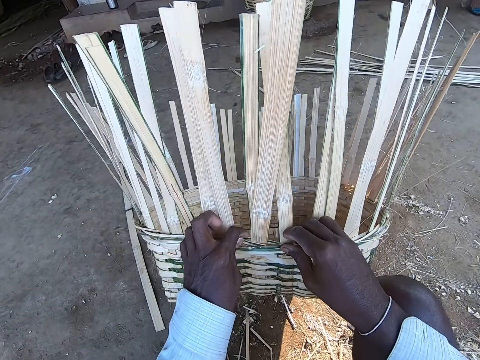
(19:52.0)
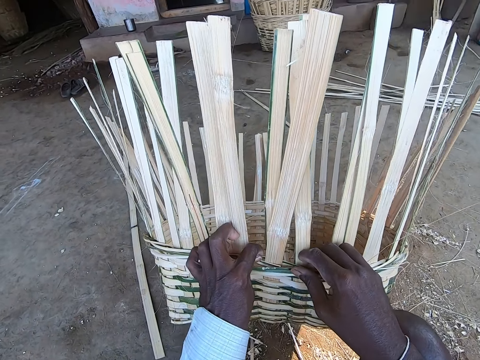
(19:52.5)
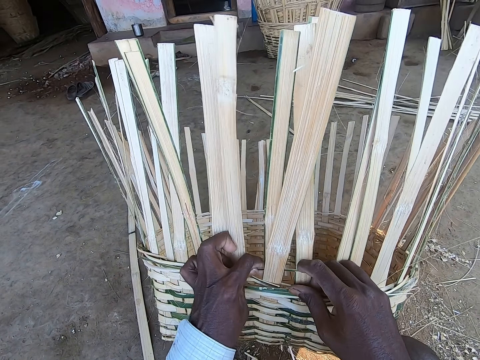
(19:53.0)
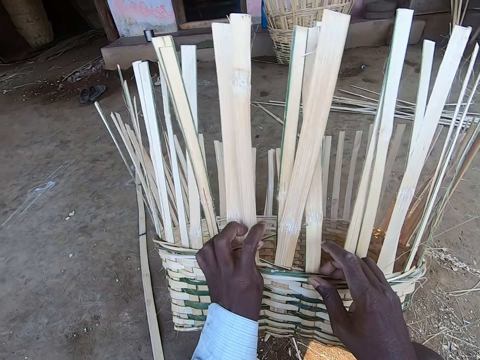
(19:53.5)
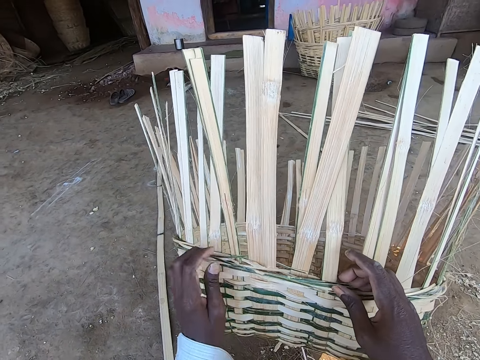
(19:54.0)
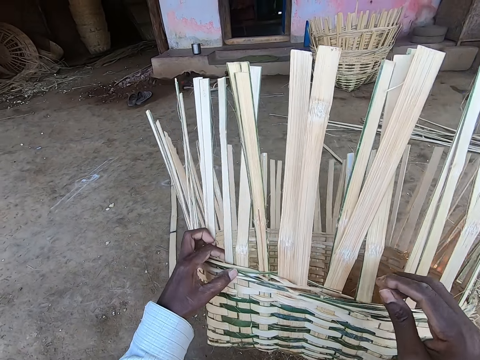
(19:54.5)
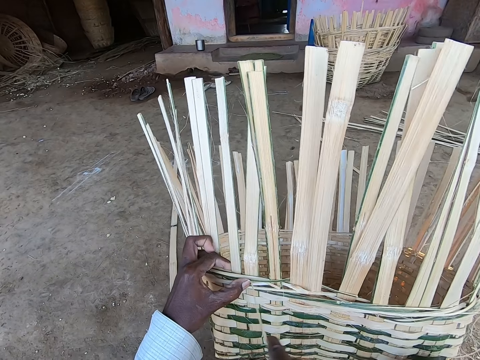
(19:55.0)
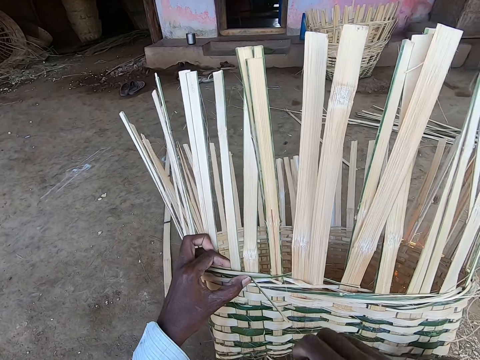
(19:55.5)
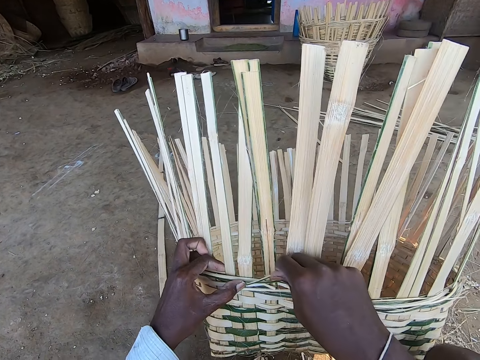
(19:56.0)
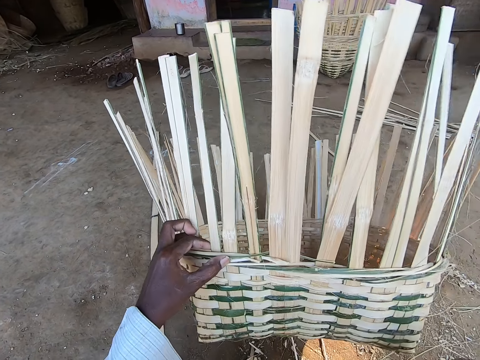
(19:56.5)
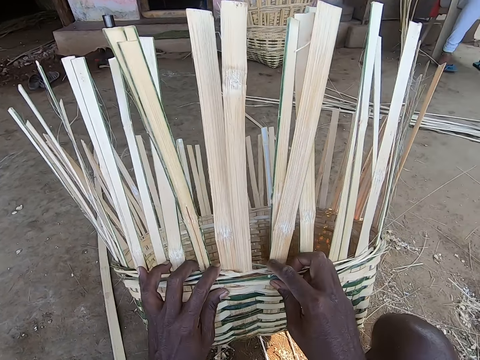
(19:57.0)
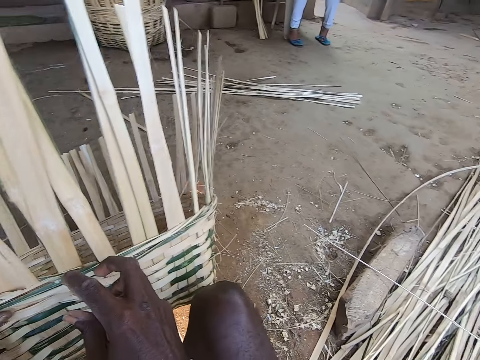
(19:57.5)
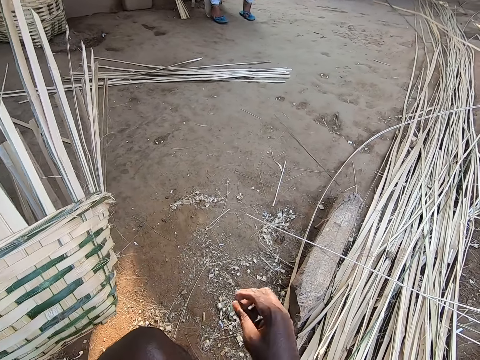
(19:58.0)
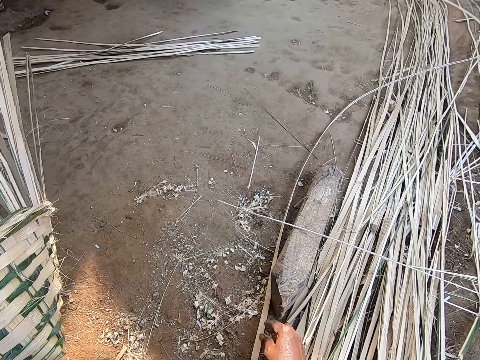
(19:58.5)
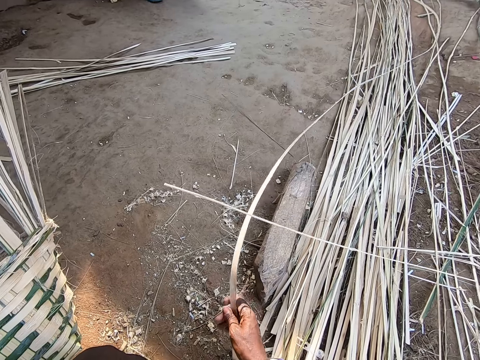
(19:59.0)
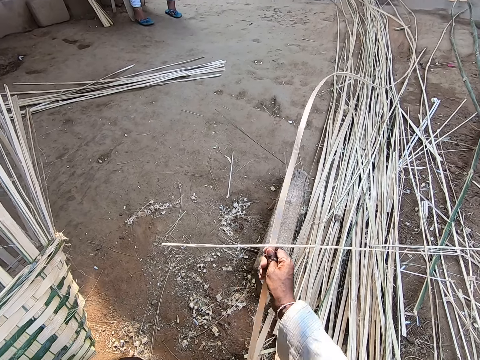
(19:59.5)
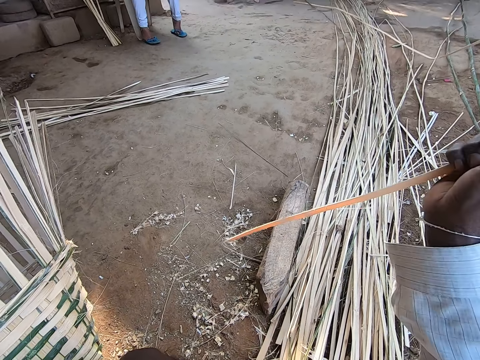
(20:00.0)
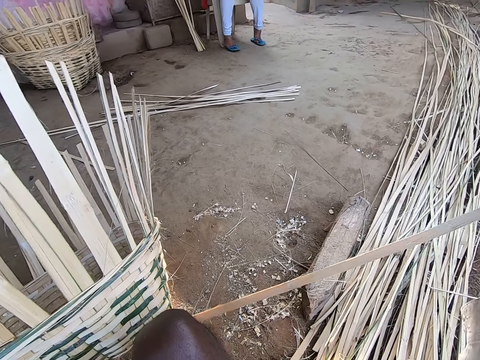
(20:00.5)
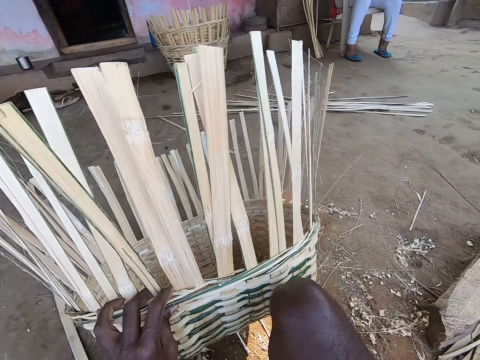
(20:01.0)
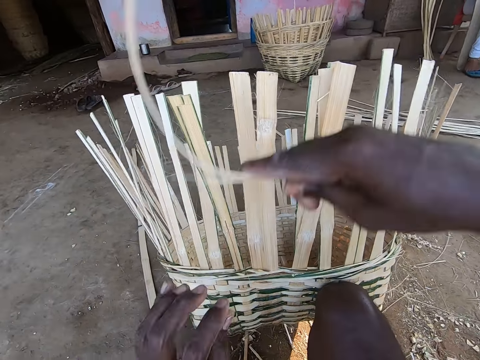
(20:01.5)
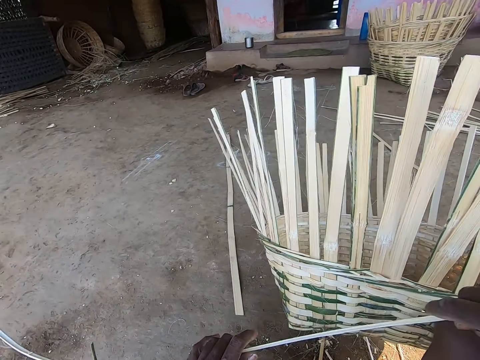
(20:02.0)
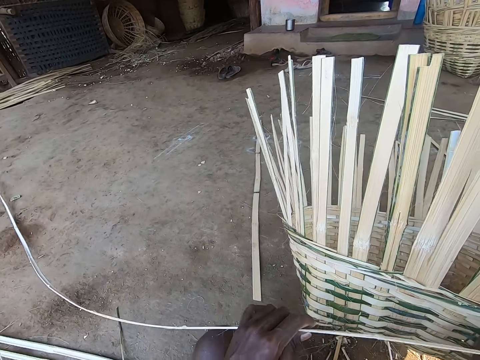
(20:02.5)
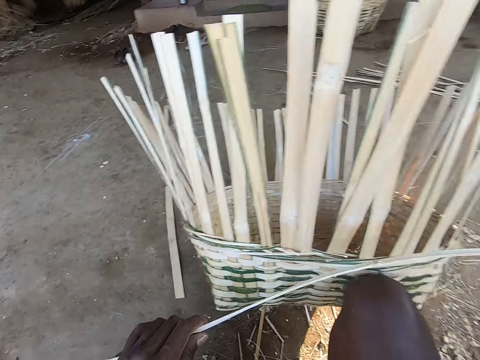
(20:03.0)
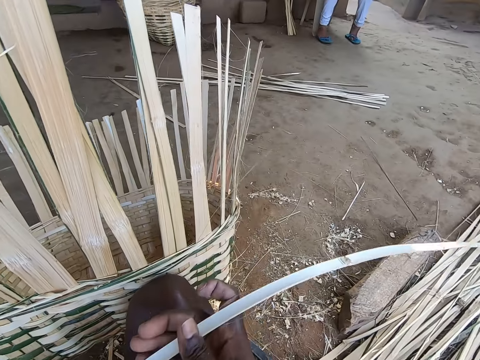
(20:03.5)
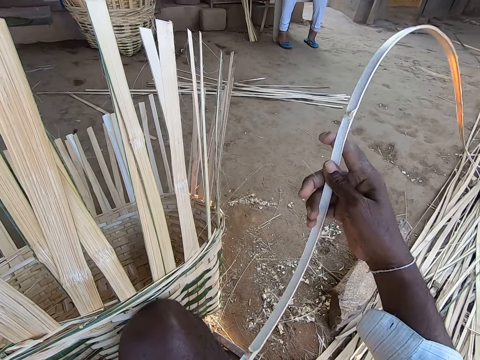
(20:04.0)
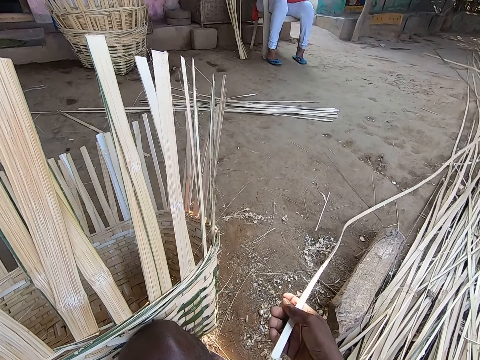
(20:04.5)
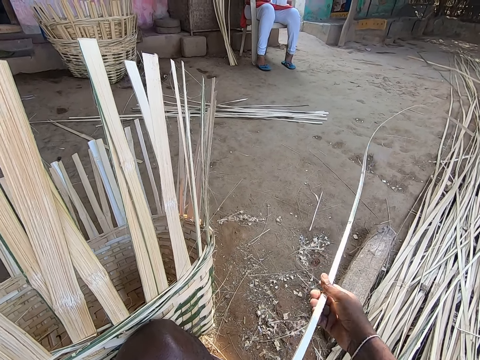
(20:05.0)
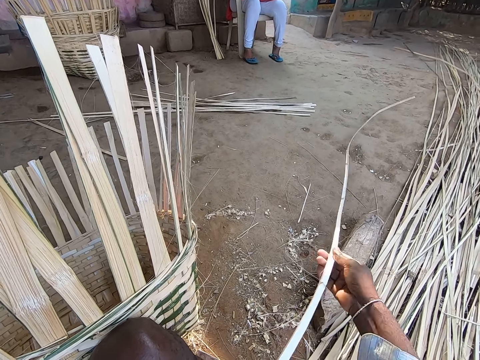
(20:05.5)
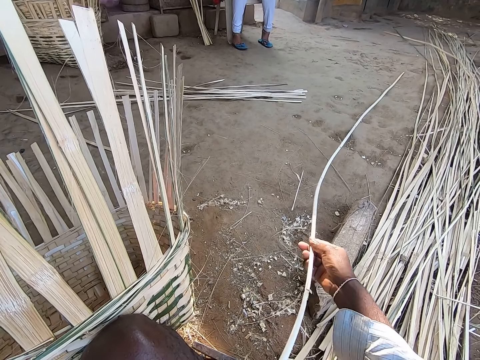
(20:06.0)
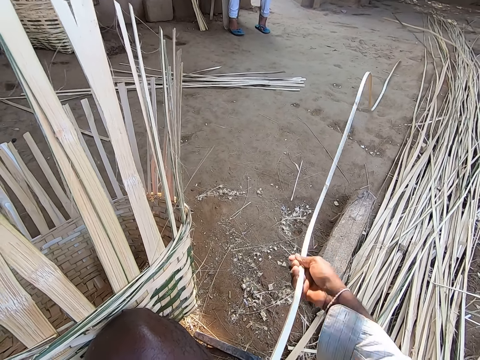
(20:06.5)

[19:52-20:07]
The camera wearer pulls the bamboo strip of the basket with his left hand. He weaves the basket. He holds the basket with his left hand. He breaks the bamboo strip with his right hand. He holds the basket with both hands. He picks a bamboo strip from the ground with his right hand. He rests the basket on his right knee. He holds the bamboo strip of the basket with both hands.

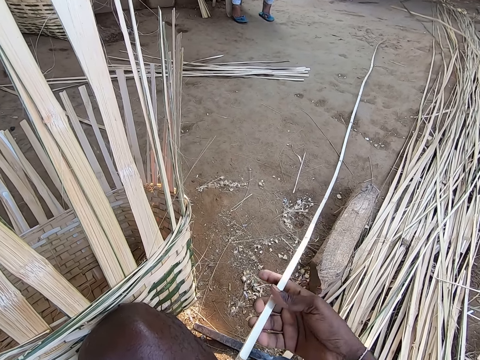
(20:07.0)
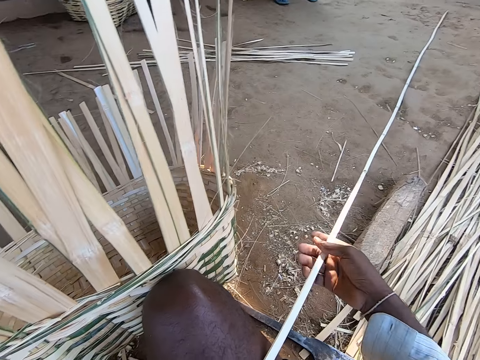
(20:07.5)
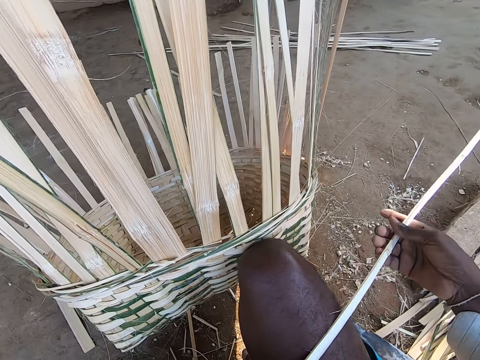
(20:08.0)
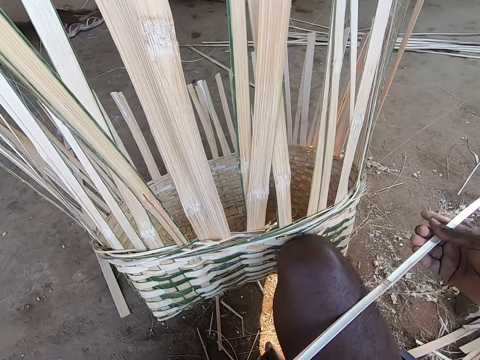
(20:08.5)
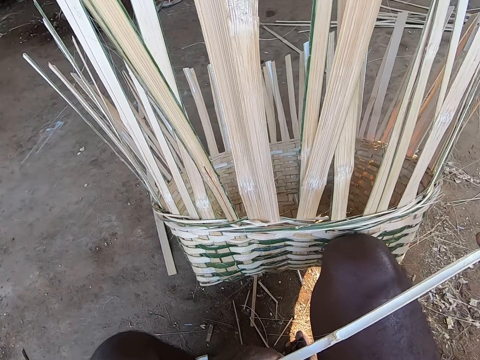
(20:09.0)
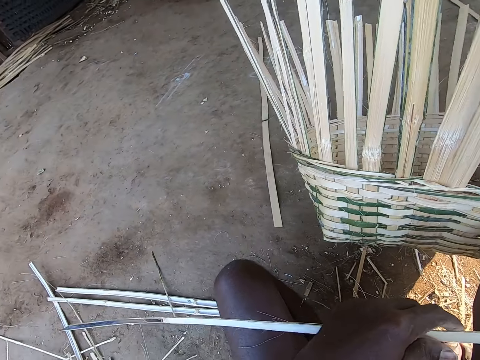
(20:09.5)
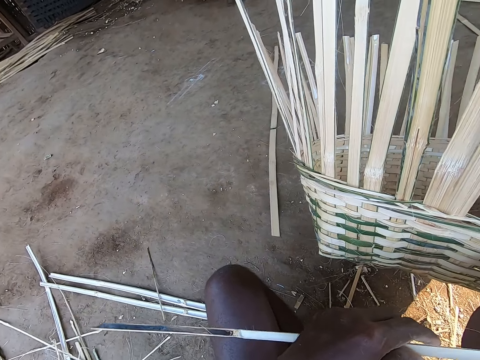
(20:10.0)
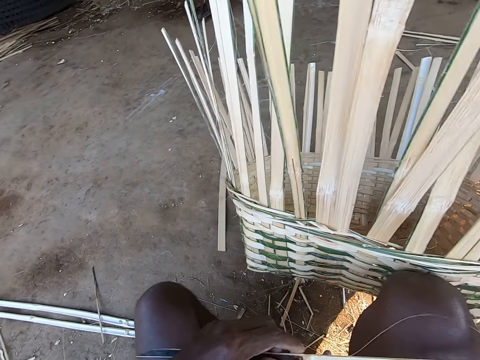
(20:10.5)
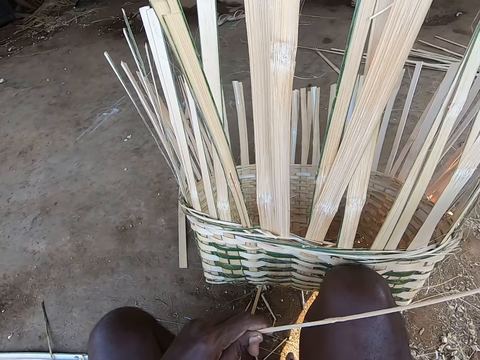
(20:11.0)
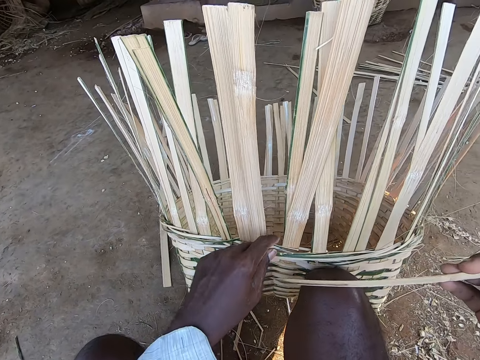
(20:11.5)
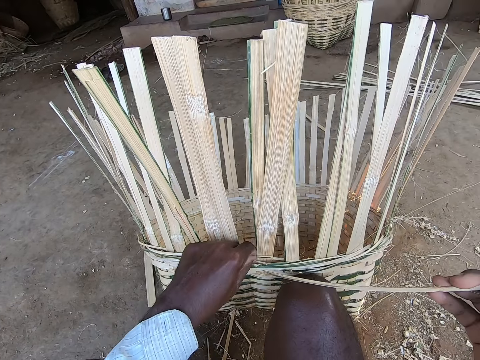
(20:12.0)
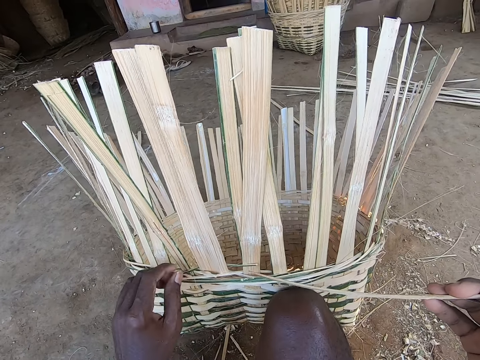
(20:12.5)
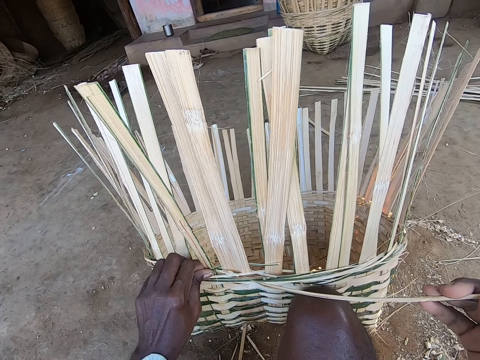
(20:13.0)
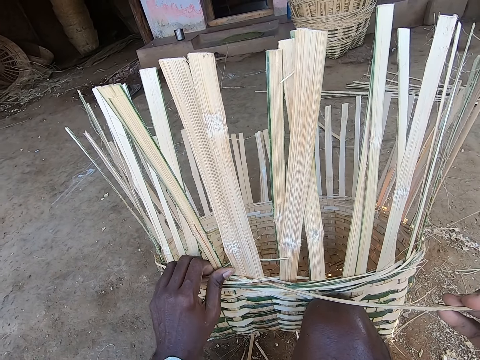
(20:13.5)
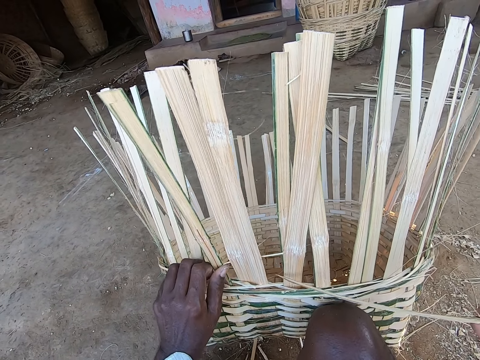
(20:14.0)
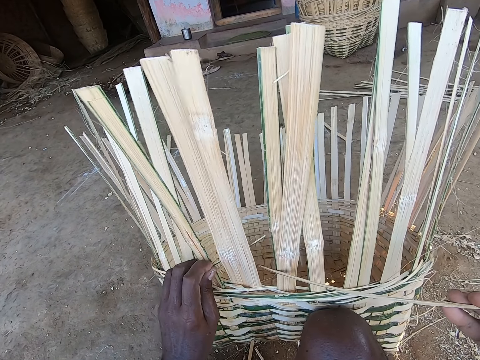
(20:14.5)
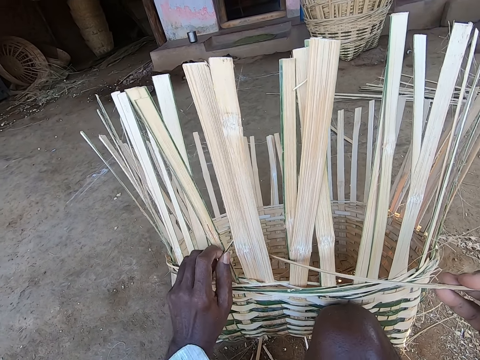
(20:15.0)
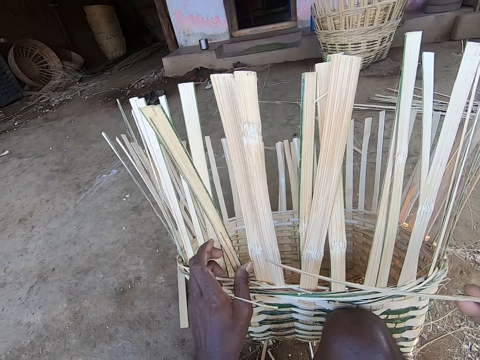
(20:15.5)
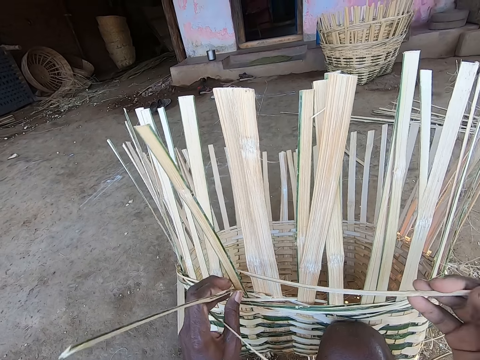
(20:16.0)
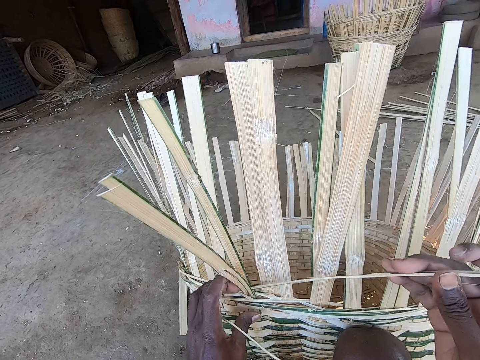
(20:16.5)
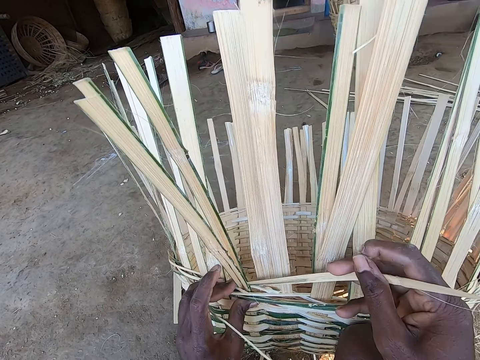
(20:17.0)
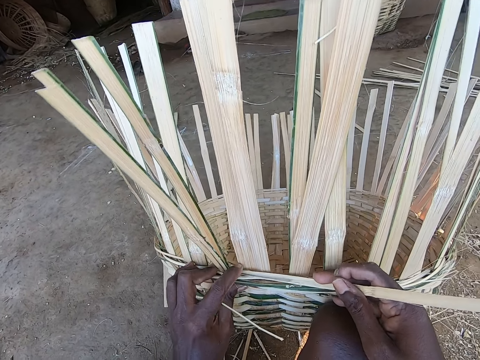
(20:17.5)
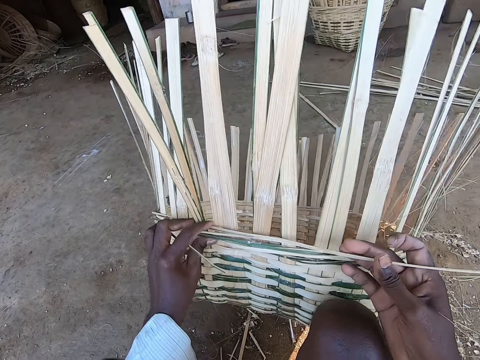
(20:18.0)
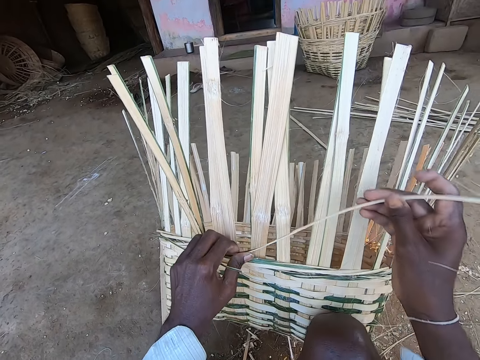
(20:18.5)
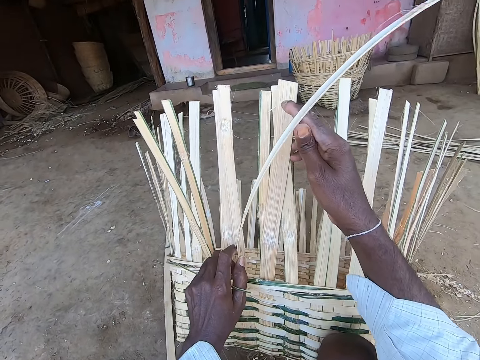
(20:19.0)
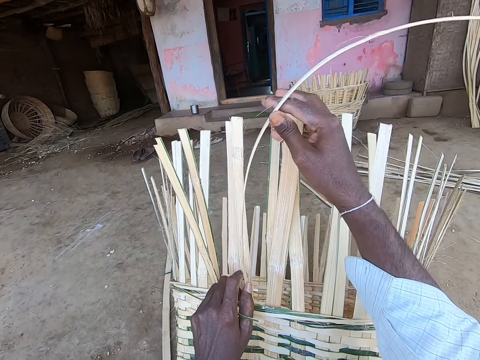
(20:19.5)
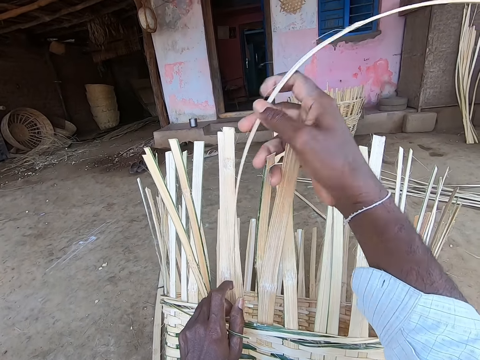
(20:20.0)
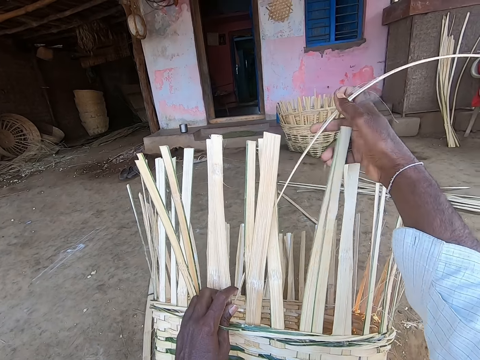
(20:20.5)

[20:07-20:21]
The camera wearer holds the bamboo strip of the basket with his right hand. He pulls the bamboo strip of the basket with his left hand. He inserts the bamboo strip in the basket with his right hand. He weaves the bamboo strip to the basket with both hands.
